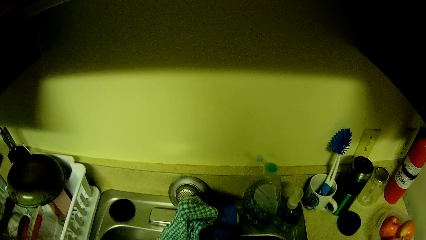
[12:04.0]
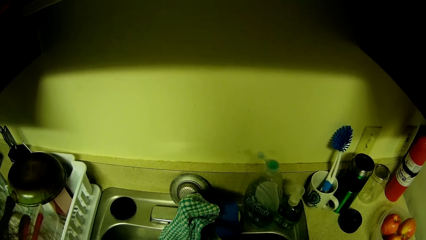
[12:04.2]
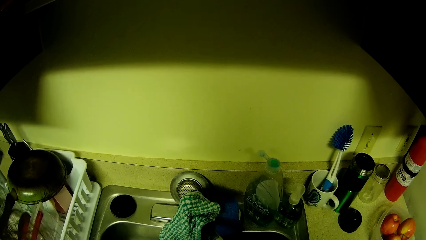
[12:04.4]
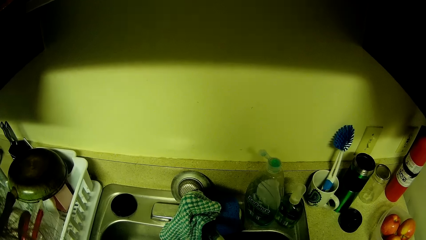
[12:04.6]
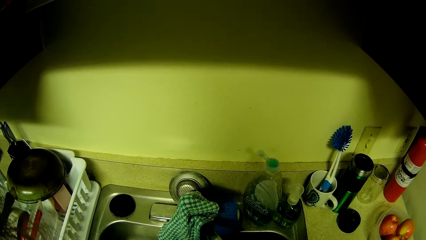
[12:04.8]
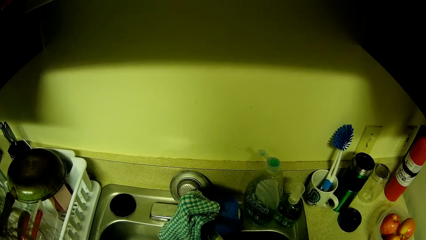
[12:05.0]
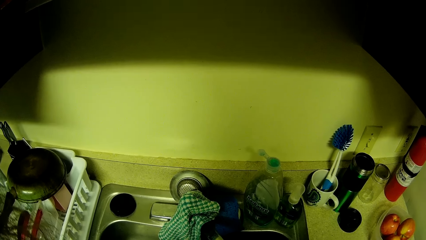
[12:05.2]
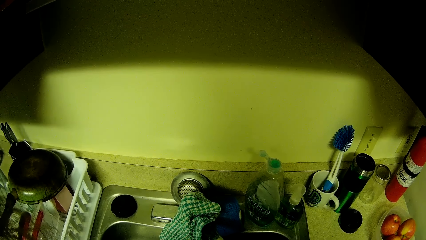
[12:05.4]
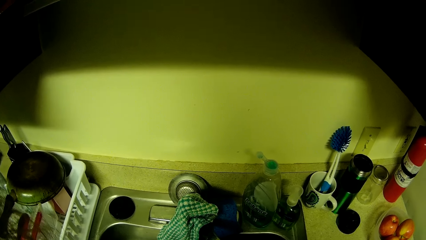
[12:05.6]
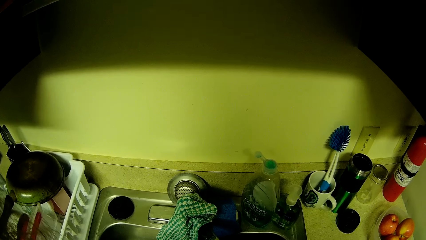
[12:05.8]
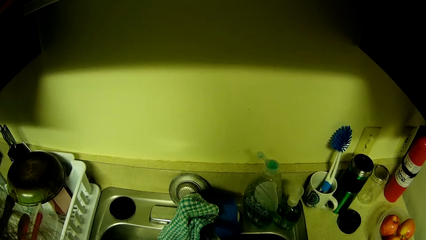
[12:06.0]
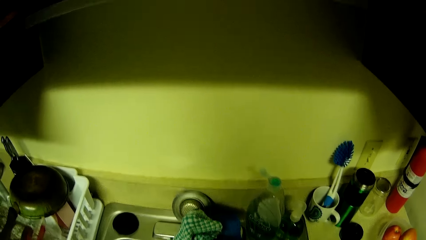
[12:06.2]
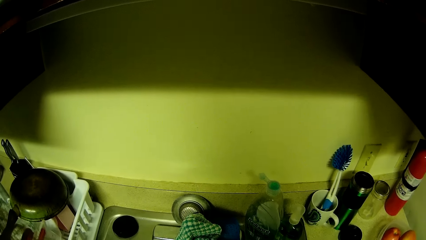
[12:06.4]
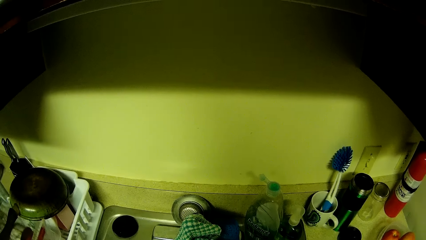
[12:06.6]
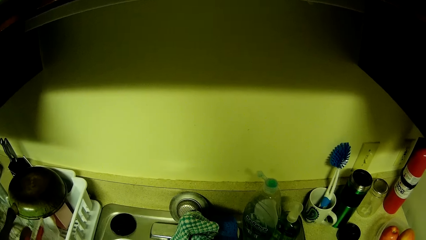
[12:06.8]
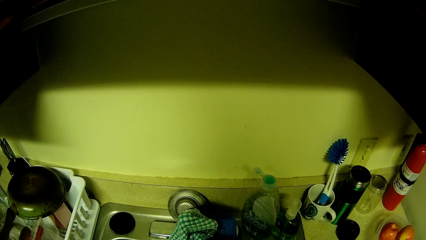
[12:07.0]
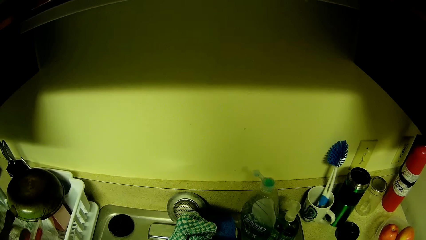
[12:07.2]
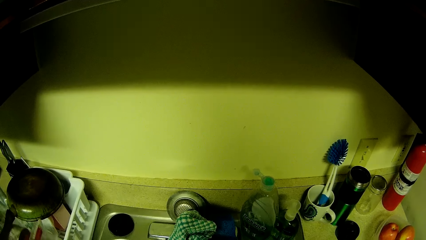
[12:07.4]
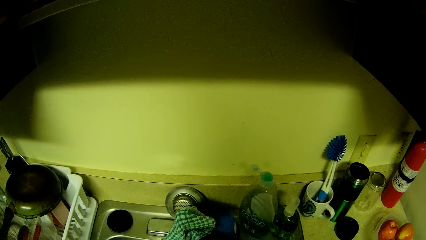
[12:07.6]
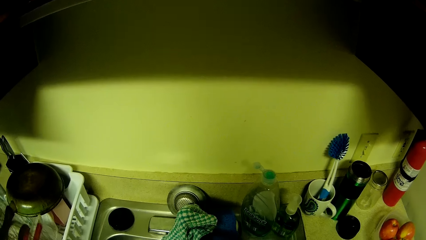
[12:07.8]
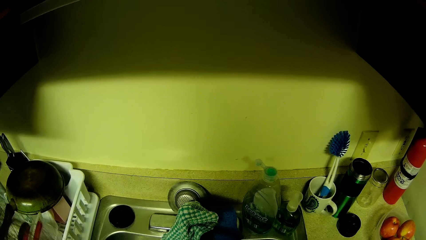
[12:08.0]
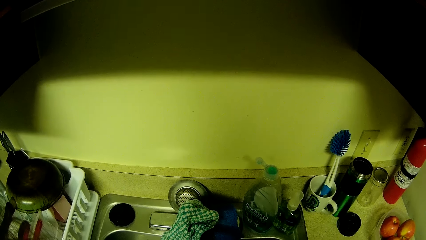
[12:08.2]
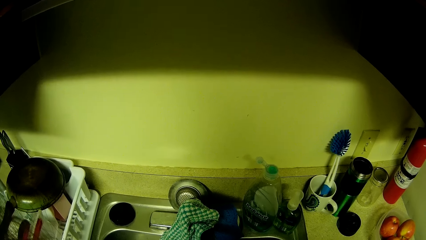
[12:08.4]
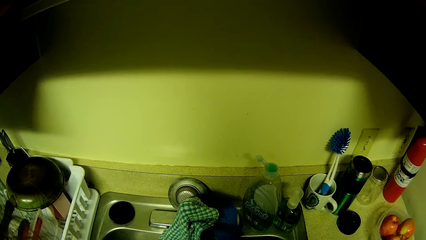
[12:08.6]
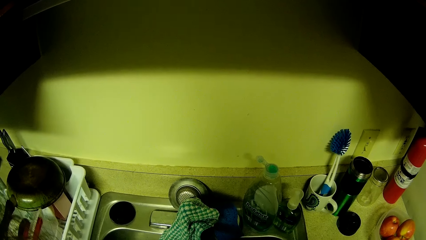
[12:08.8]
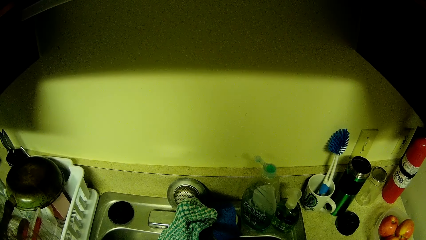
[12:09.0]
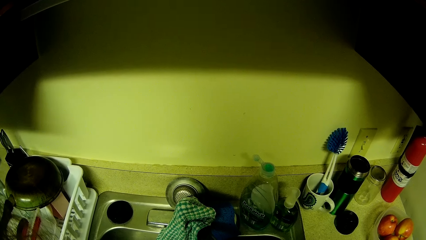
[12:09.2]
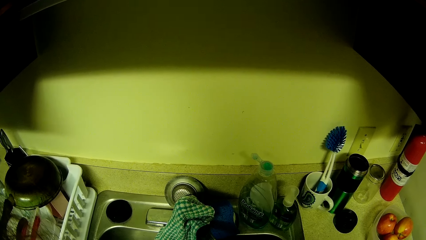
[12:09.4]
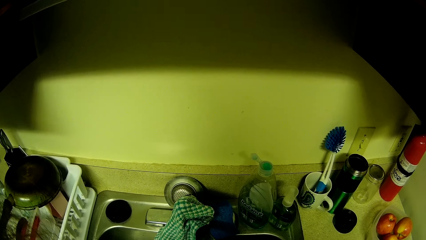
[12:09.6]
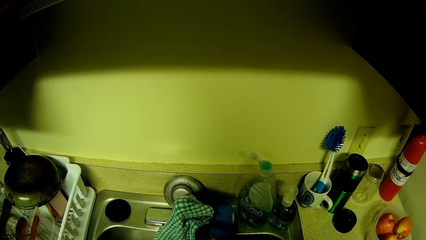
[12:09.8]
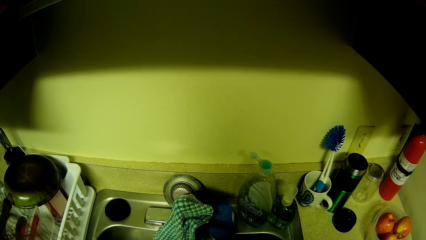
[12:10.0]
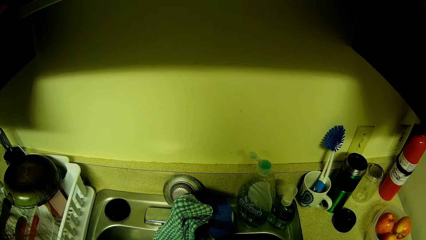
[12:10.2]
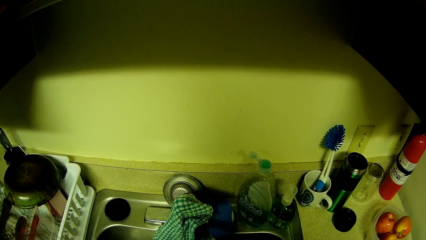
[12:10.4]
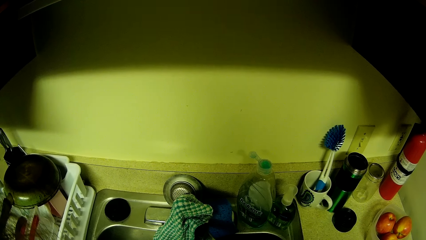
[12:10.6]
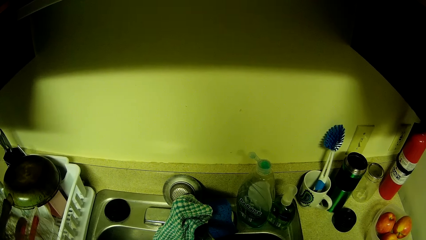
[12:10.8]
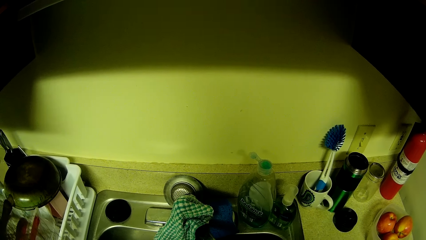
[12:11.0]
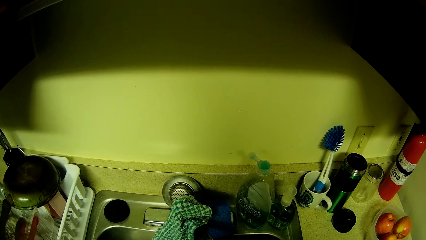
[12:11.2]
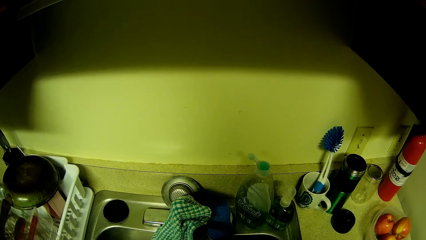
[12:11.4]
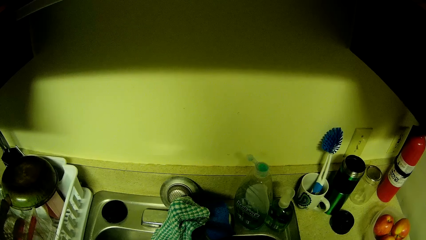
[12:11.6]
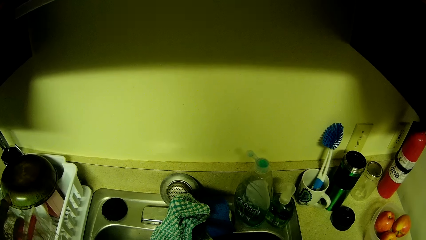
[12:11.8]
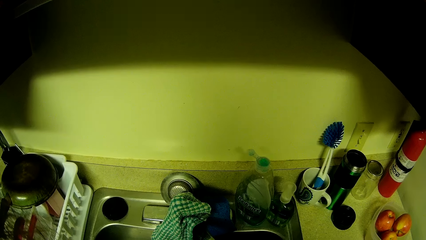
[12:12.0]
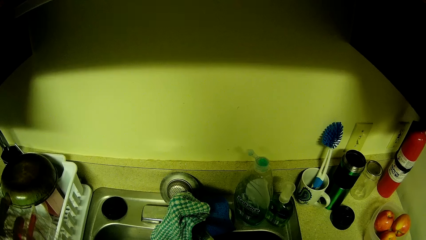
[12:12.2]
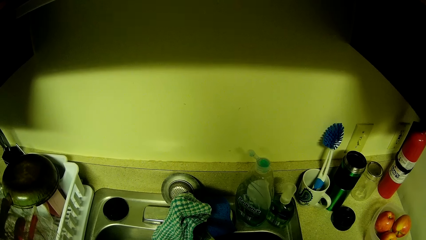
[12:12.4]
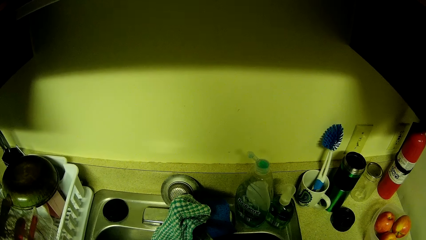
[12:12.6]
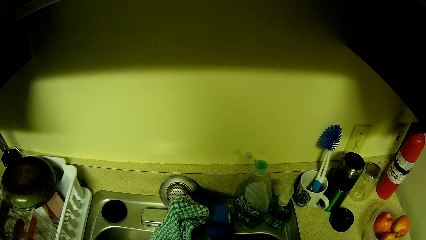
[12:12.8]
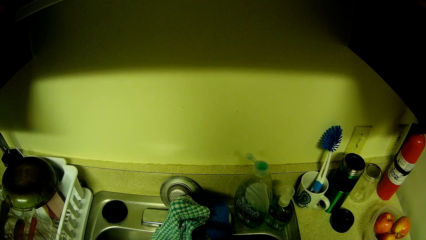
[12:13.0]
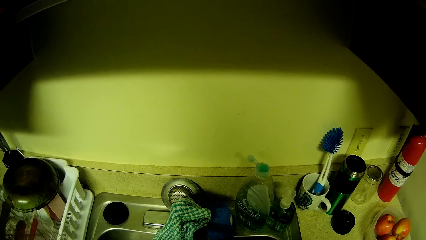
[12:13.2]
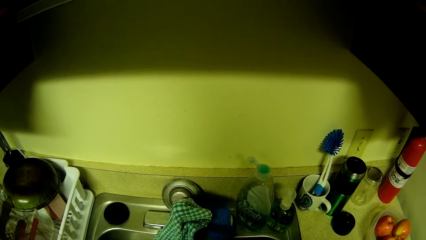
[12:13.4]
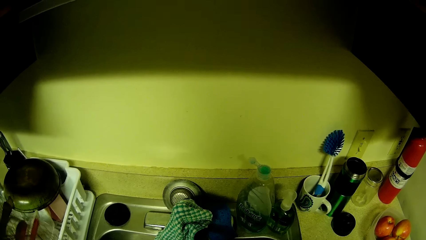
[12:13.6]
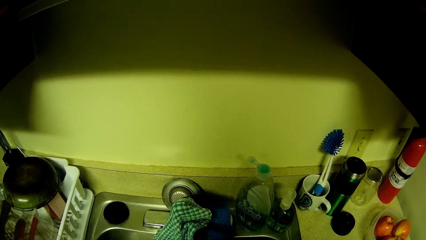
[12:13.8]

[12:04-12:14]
The camera wearer looks at the sink.

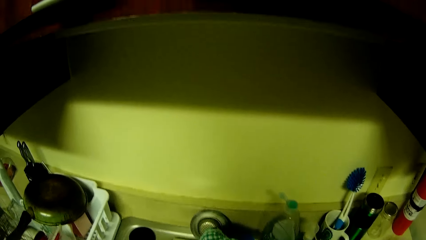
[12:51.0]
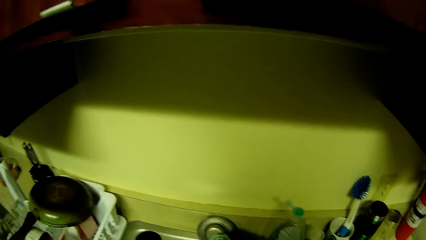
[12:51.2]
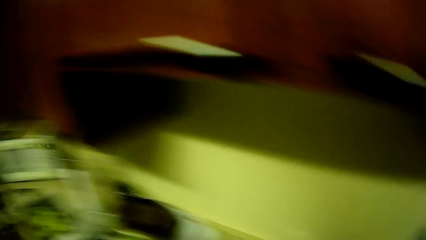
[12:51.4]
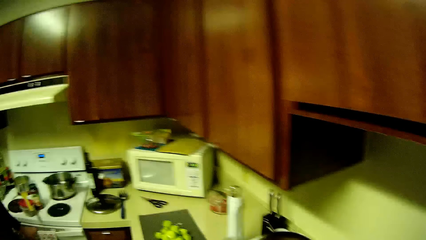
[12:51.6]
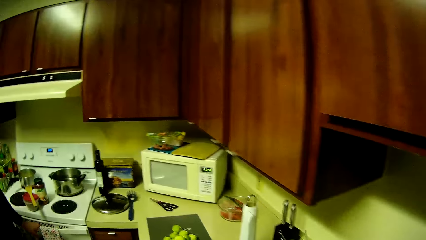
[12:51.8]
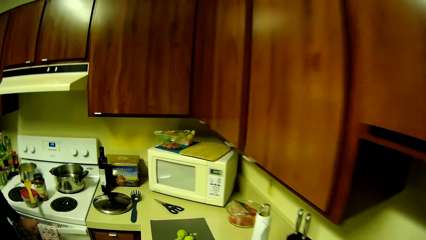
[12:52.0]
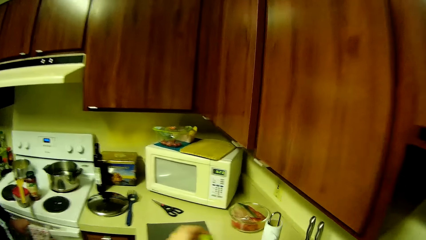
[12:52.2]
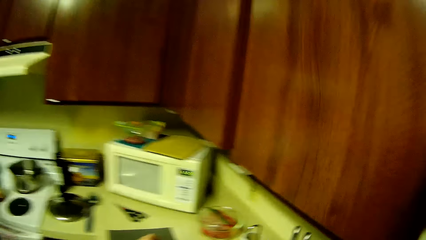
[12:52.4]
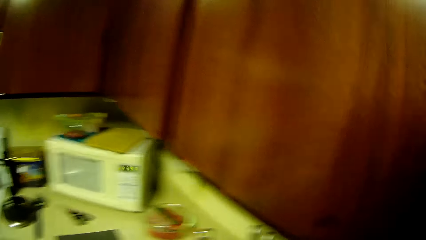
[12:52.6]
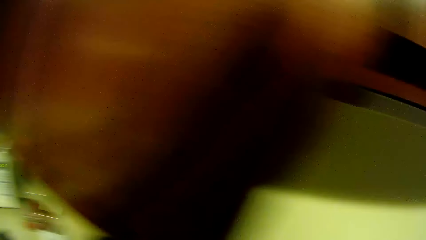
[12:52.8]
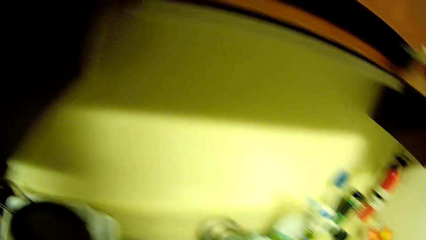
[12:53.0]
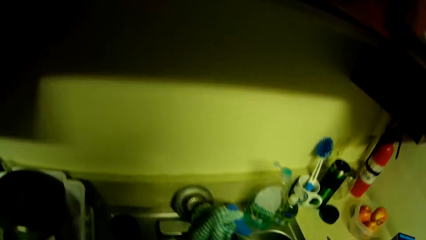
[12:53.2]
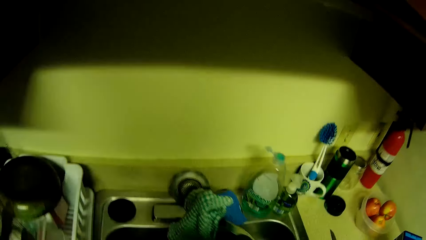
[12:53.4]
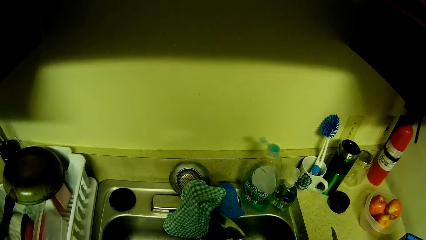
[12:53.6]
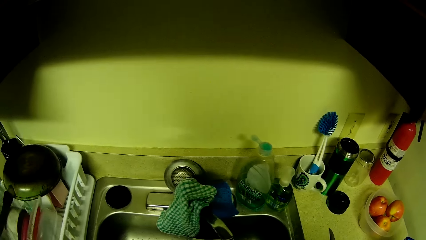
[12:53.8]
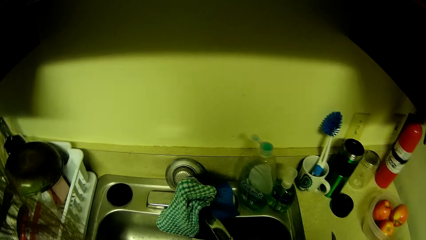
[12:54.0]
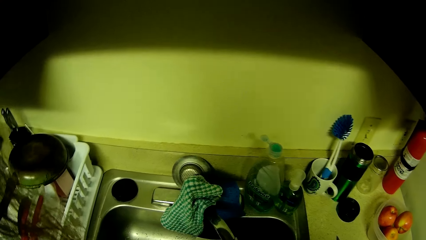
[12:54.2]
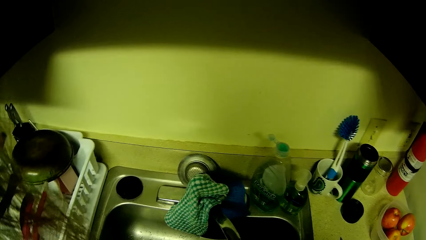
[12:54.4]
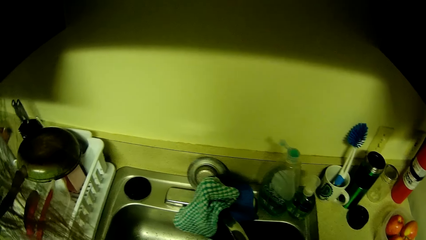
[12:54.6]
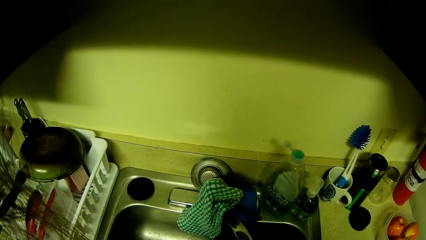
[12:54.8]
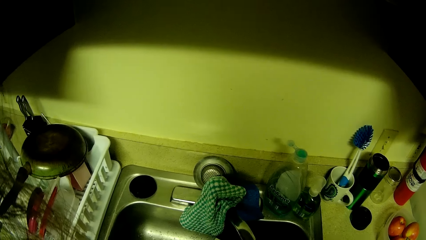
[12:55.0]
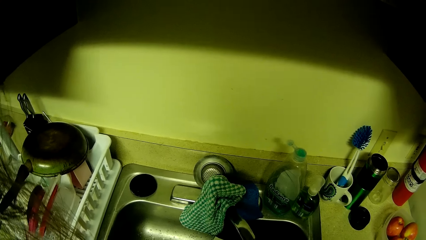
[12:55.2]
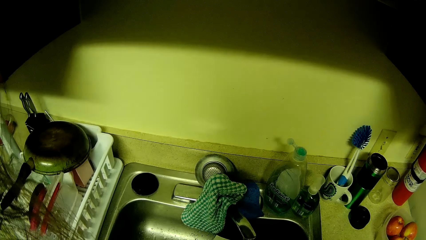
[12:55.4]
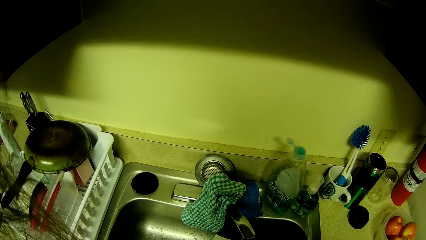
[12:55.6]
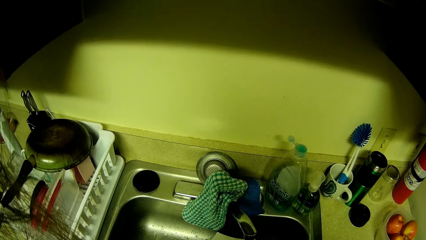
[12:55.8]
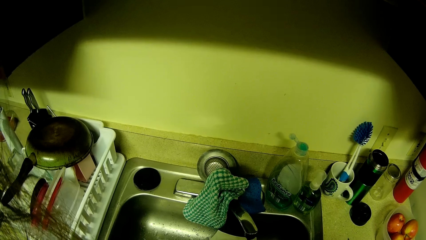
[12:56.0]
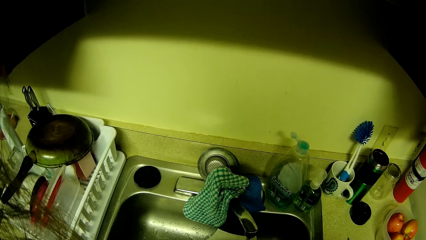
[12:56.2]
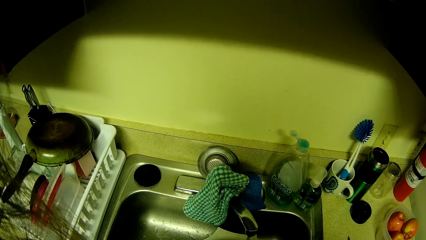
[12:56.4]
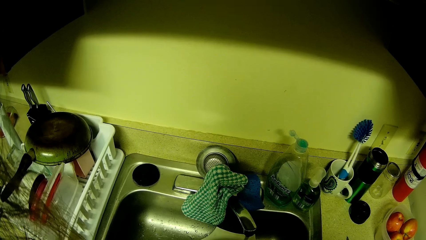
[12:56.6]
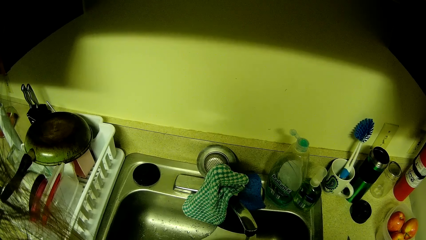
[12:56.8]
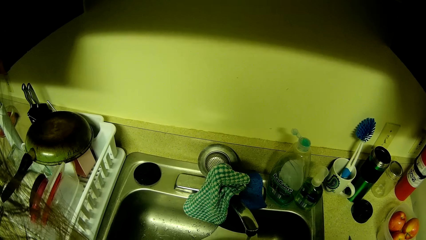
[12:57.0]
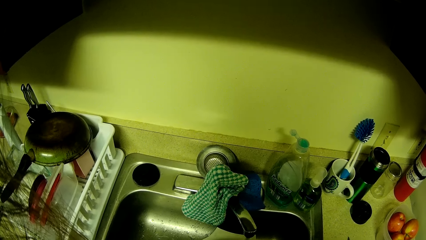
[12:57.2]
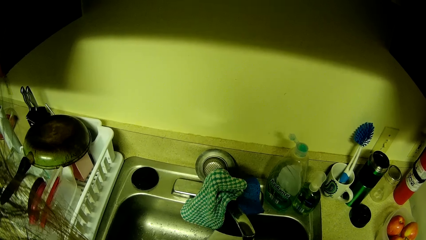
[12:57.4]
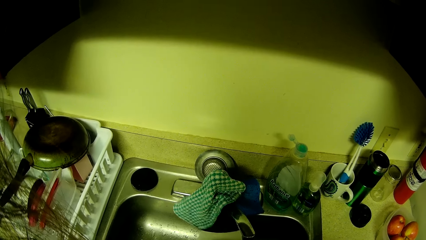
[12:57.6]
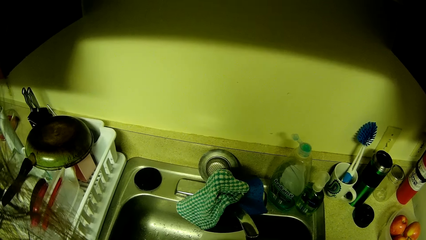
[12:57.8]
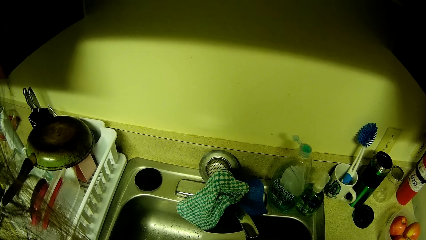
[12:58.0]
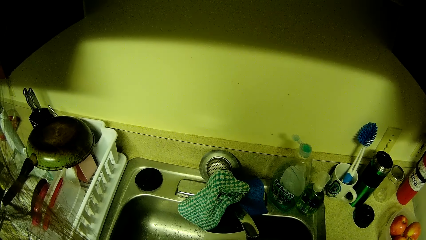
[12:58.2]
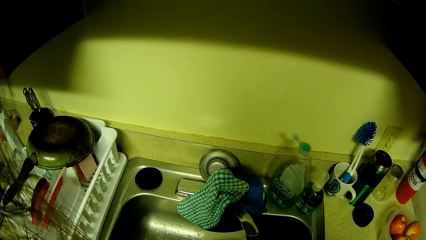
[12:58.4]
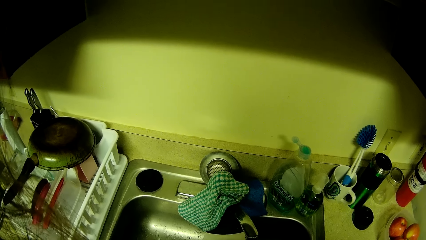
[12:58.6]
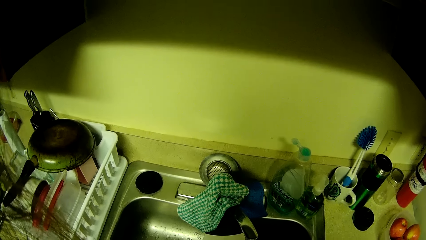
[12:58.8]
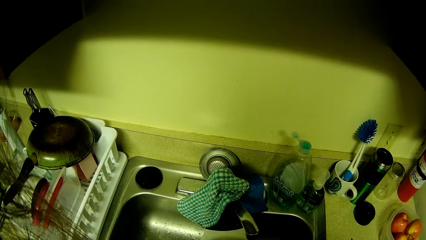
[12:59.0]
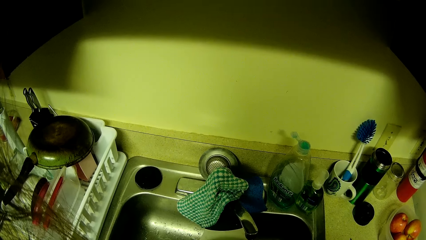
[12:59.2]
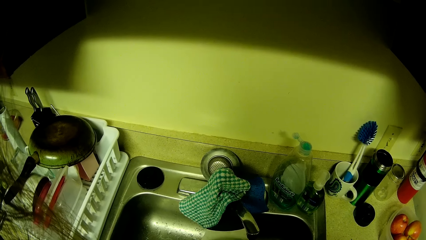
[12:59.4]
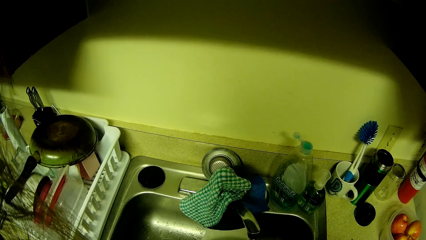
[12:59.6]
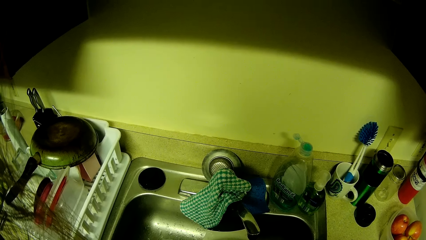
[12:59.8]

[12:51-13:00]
The camera wearer looks at the utensils. She picks another fruit from the tray with her left hand. She washes the fruit in the basin with both hands. She stands in the kitchen.
